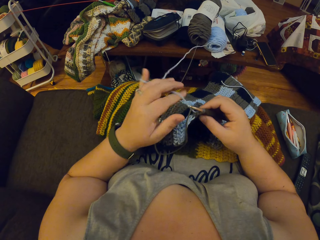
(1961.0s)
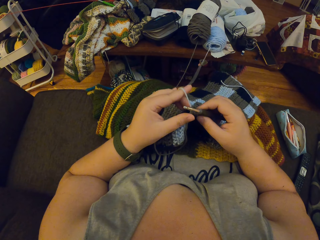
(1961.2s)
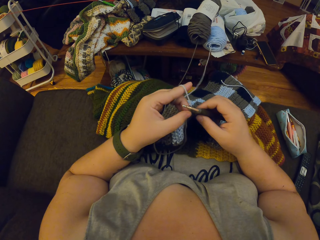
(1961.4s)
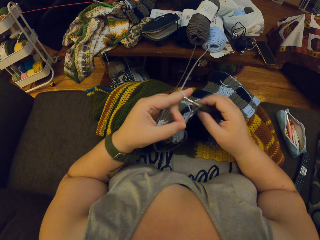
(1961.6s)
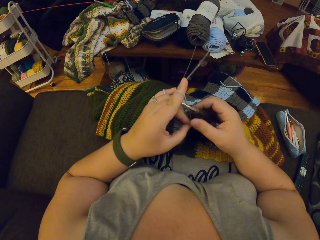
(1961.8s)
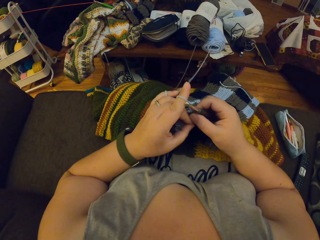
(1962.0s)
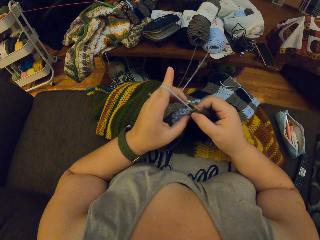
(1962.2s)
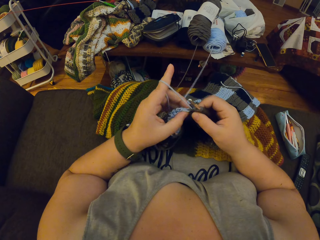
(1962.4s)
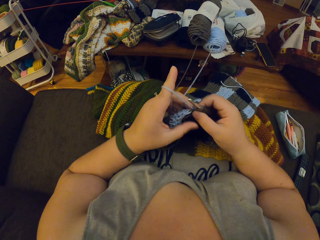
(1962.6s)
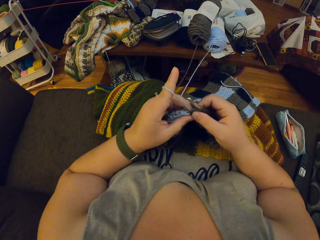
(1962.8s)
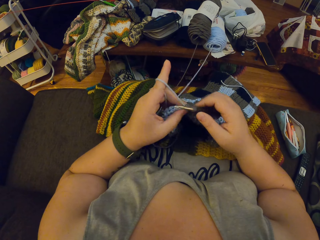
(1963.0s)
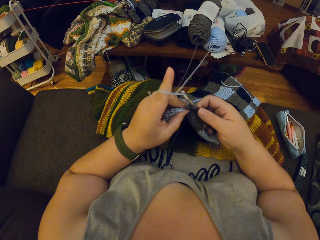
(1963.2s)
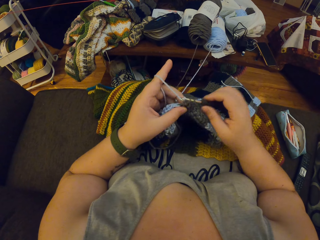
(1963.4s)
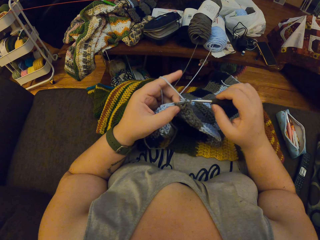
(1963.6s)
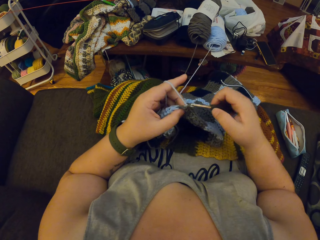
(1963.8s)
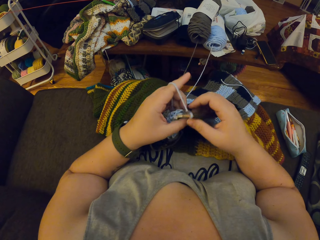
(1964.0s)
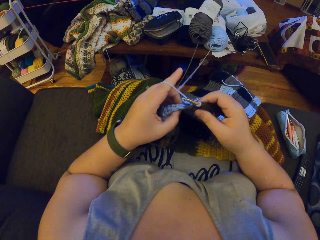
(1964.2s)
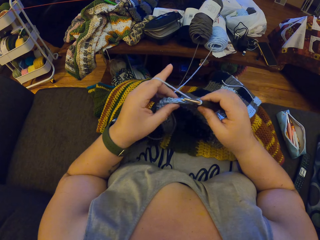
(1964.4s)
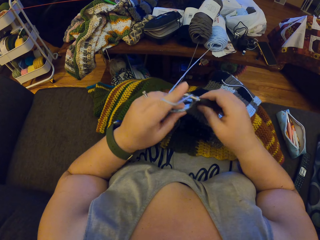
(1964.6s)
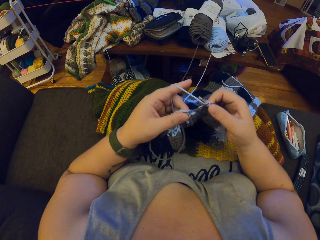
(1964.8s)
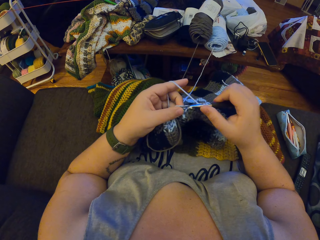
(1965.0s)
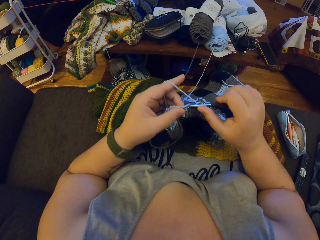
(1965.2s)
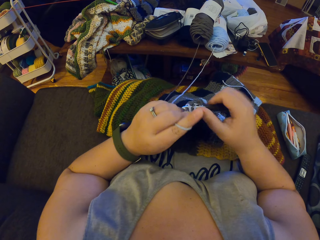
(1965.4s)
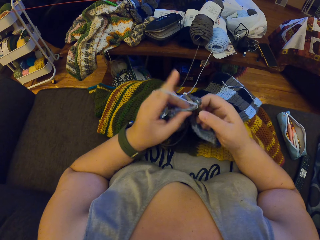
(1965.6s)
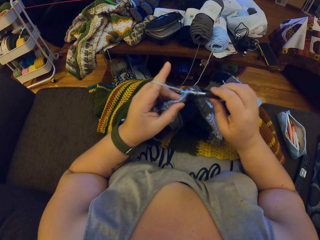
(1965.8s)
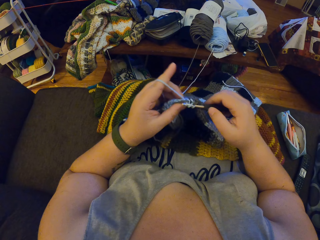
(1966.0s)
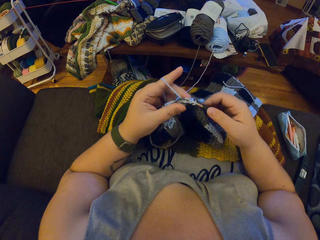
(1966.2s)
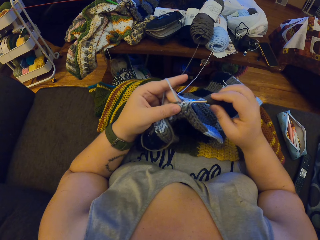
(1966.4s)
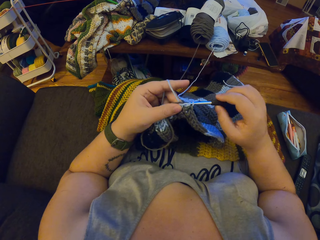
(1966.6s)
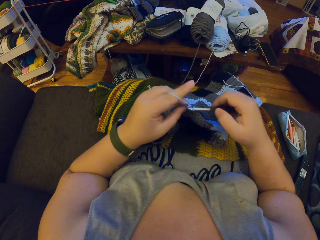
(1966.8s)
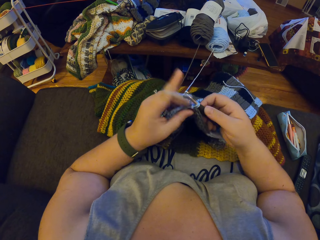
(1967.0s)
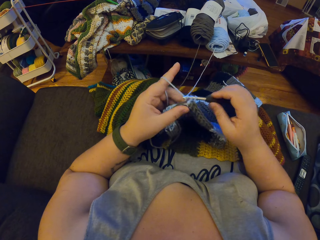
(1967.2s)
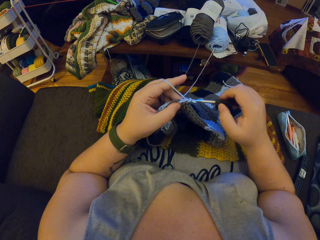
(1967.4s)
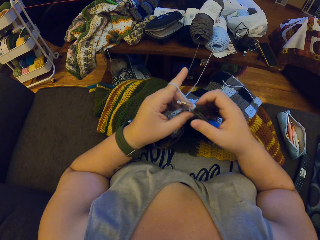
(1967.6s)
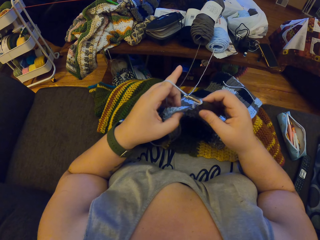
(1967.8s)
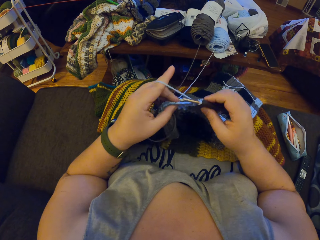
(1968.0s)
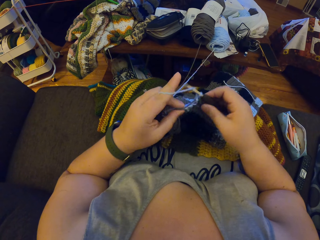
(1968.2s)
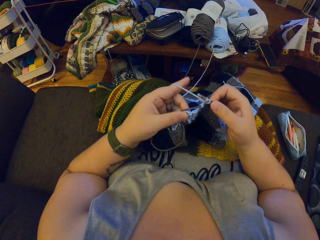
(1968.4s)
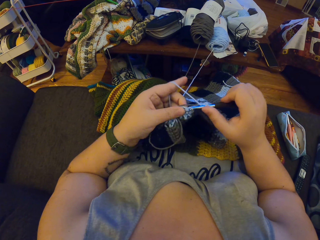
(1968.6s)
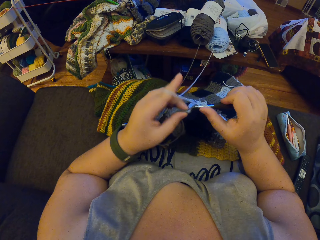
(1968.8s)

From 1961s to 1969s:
The camera wearer crochets with the yarn.

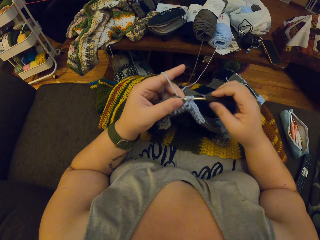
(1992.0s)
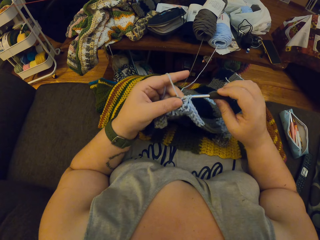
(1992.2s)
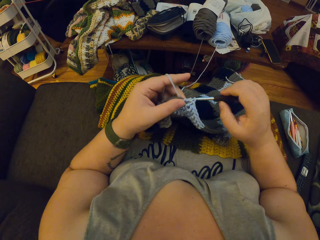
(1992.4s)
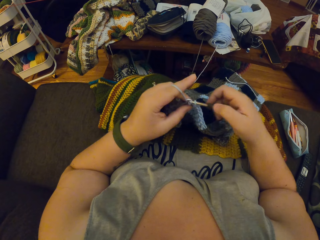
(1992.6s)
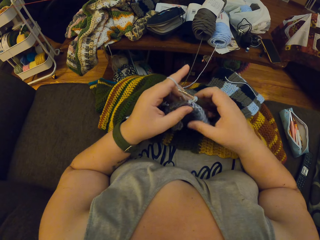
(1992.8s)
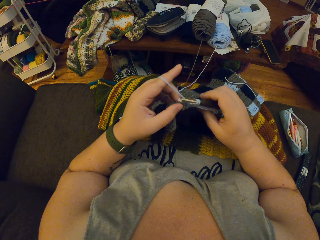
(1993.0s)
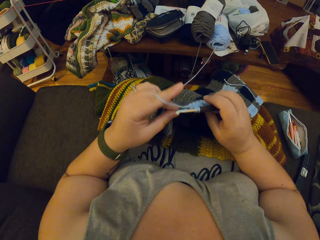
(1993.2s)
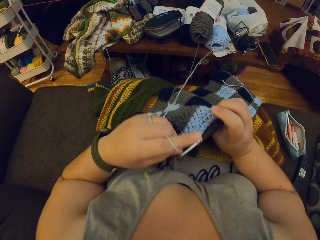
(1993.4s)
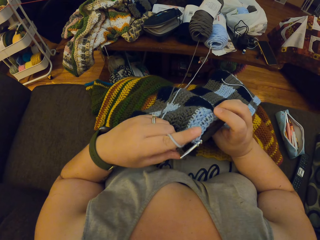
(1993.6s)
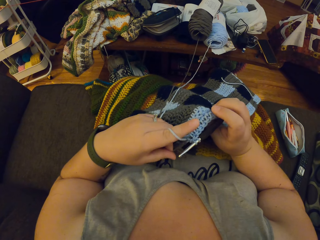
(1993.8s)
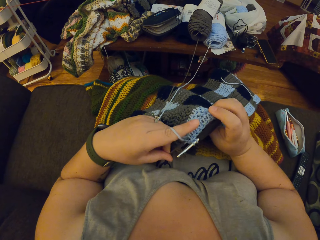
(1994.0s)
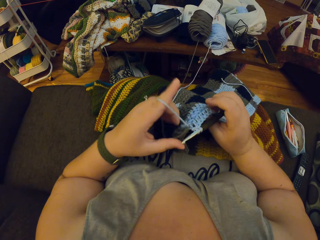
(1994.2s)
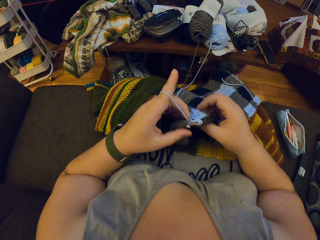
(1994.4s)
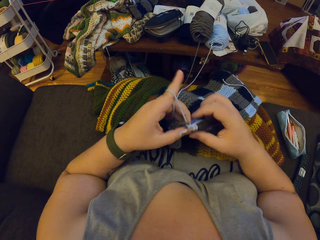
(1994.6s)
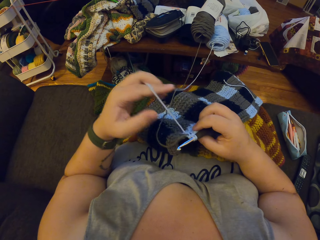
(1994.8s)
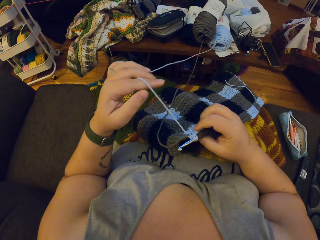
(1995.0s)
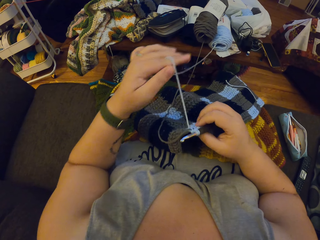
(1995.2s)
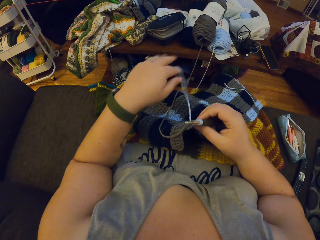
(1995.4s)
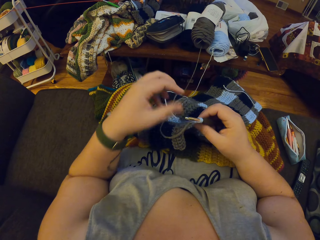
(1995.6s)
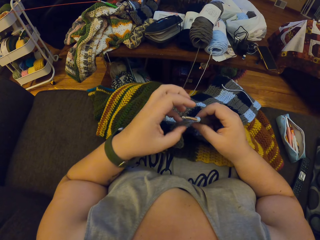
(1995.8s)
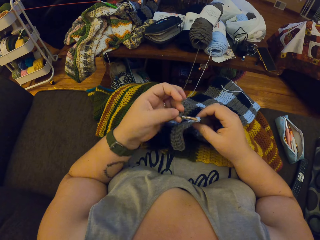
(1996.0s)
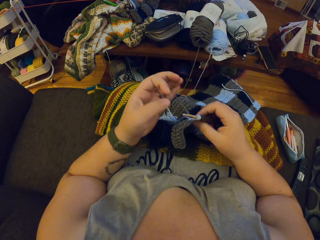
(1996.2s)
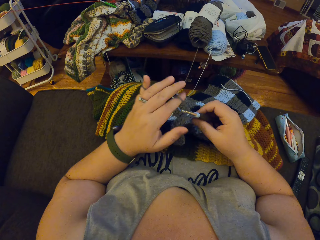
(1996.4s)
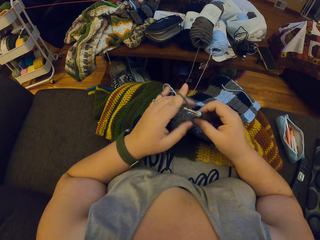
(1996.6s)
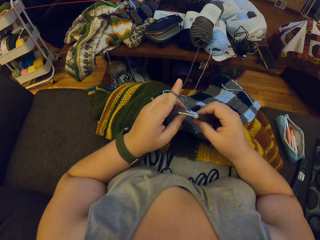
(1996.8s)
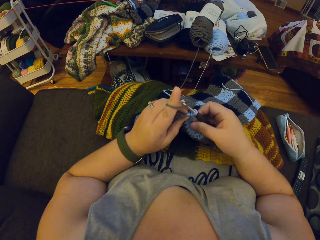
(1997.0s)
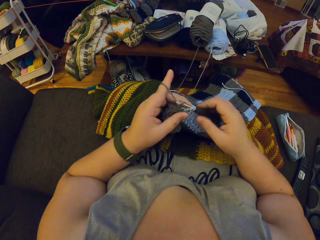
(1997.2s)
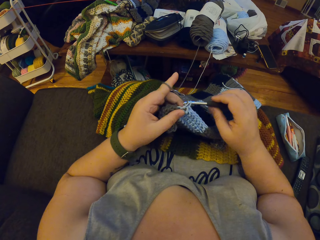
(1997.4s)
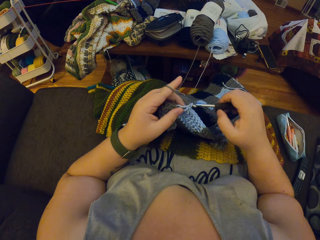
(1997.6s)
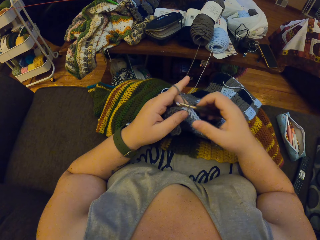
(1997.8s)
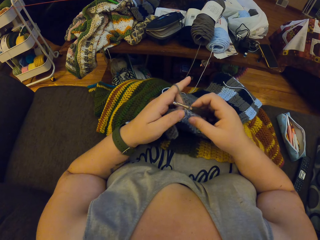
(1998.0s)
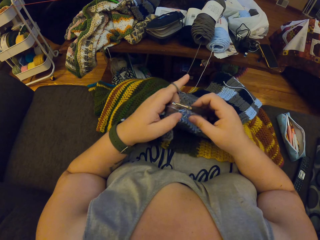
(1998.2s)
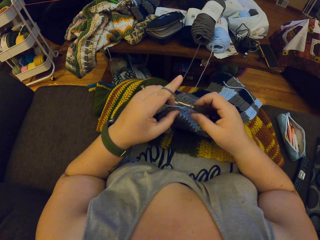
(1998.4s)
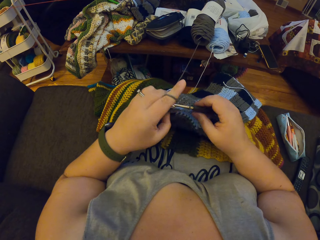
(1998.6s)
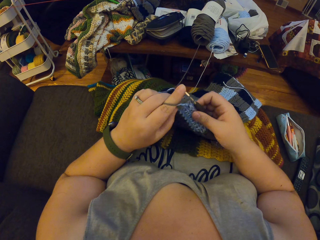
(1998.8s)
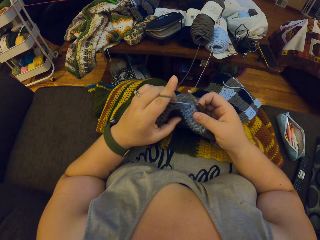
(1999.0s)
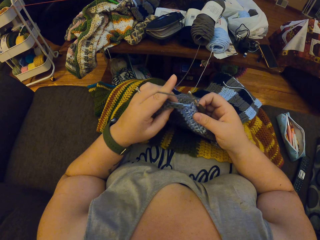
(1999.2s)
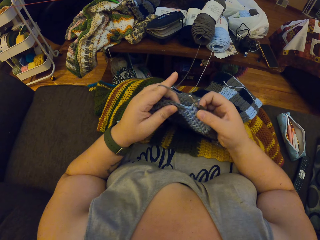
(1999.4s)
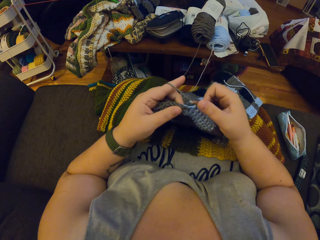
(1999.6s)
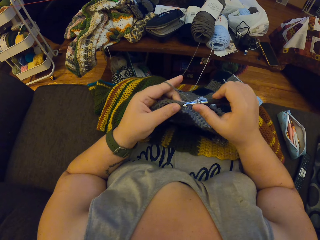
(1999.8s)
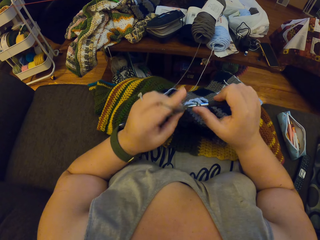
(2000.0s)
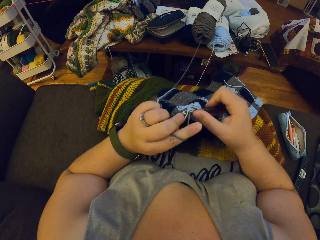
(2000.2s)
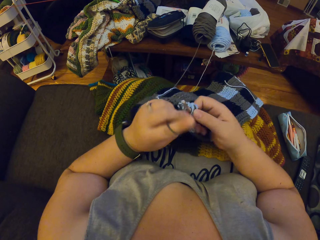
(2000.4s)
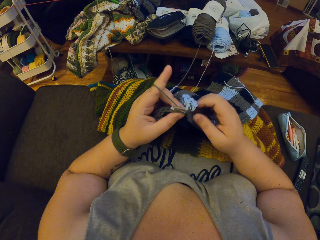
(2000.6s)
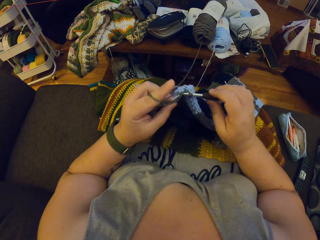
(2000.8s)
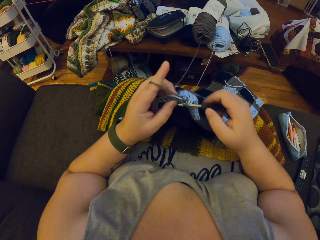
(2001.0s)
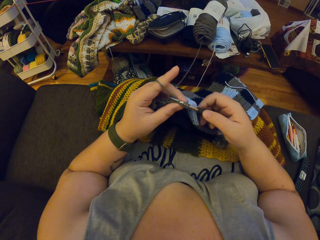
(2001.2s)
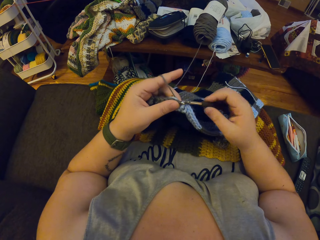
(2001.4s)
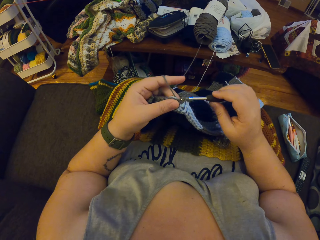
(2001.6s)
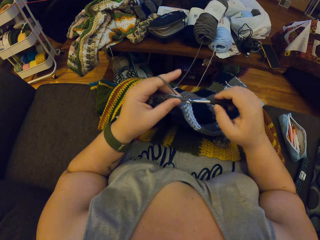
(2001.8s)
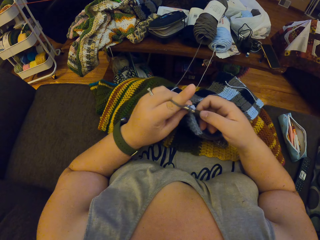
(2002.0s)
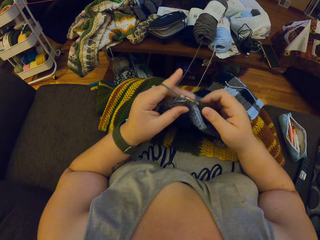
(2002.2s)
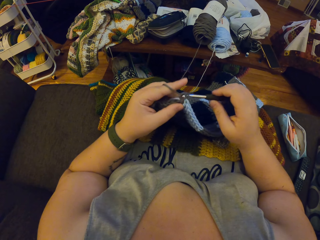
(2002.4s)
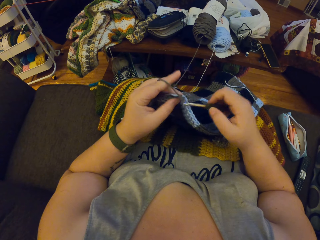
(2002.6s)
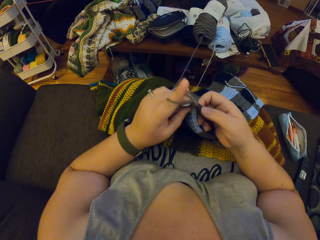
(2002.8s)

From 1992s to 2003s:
The camera wearer adjusts the yarn. They crochet with the yarn.

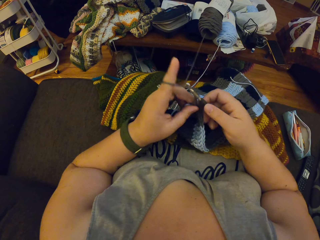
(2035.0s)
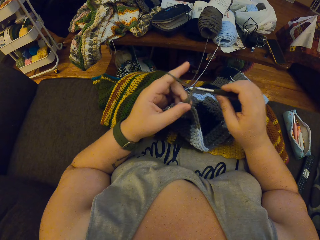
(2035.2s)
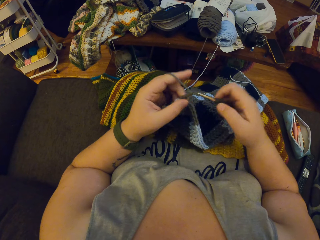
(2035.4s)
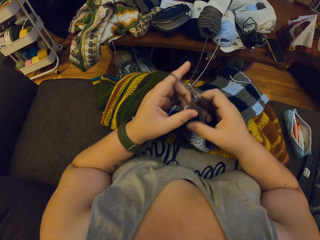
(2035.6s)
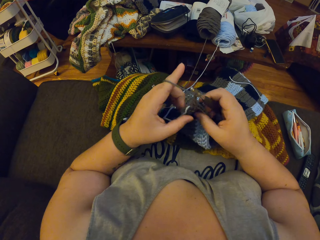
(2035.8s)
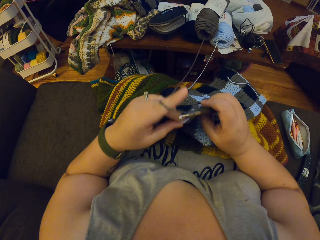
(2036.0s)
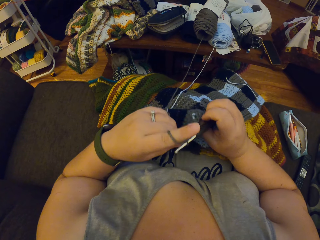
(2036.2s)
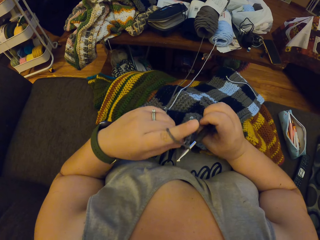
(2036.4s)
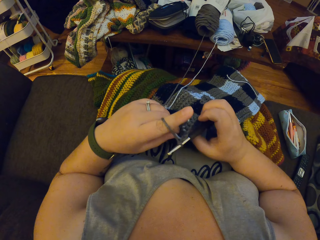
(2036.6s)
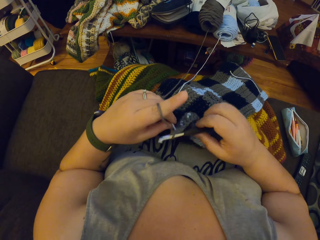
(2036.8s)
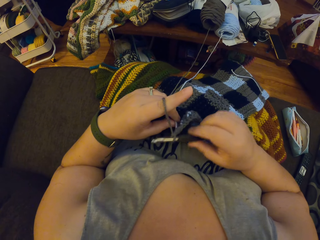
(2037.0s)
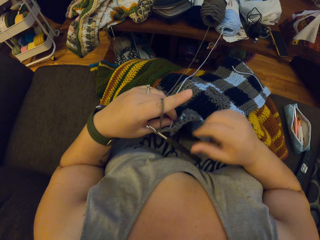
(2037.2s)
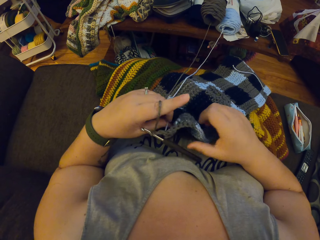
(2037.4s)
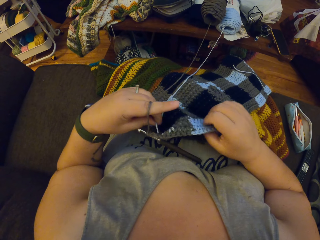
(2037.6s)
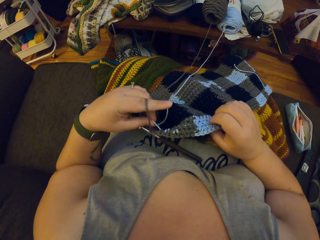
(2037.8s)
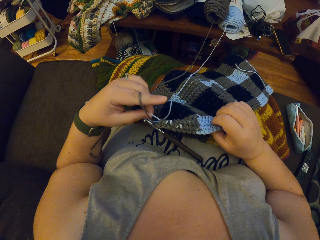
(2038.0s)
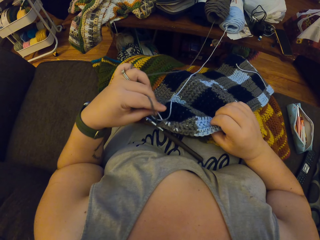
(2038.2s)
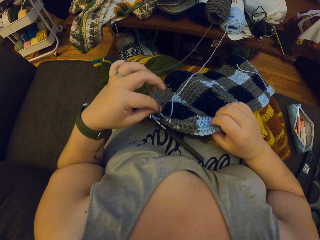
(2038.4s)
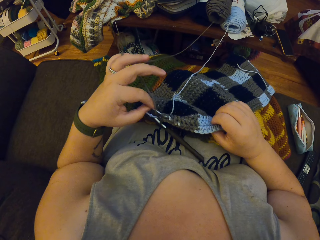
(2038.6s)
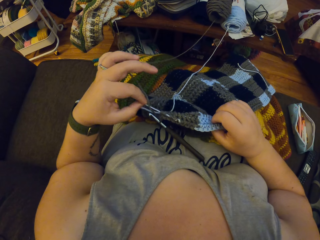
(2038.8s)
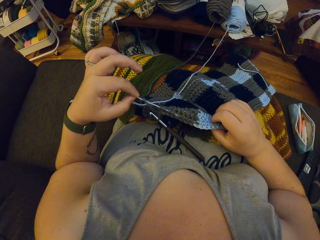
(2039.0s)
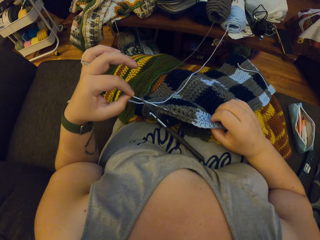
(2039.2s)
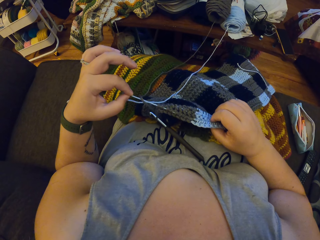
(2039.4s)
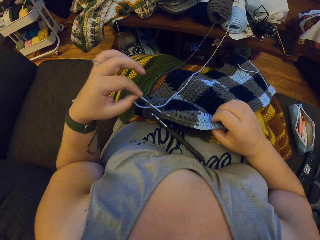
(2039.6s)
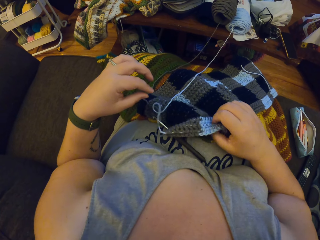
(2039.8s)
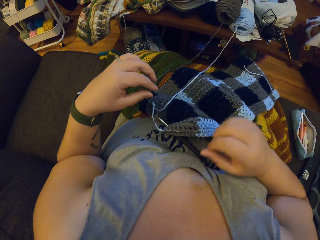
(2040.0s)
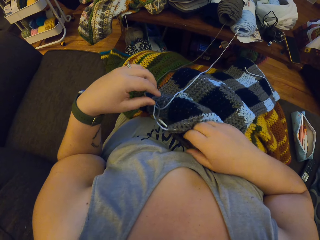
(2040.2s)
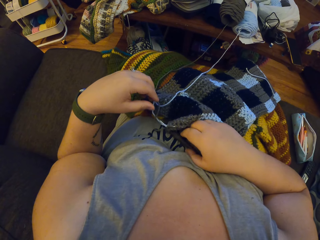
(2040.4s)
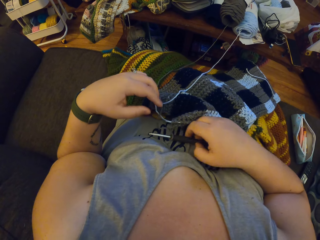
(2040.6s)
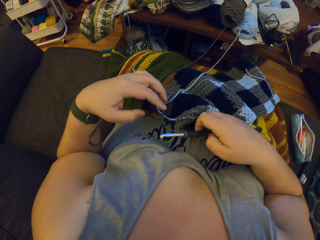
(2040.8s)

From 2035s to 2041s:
The camera wearer adjusts the yarn. She drops the crocheting hook on her body. She takes up the crocheting hook from her body.
